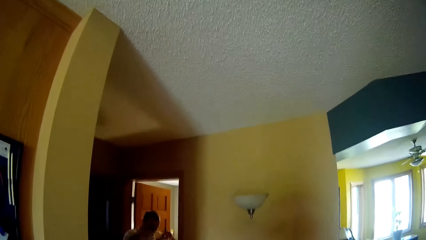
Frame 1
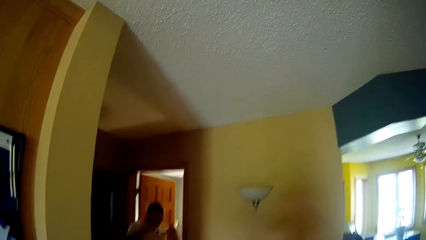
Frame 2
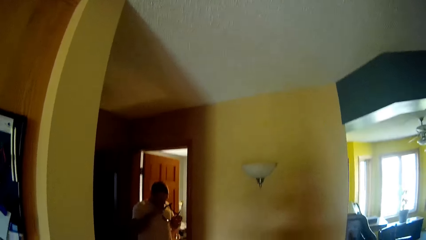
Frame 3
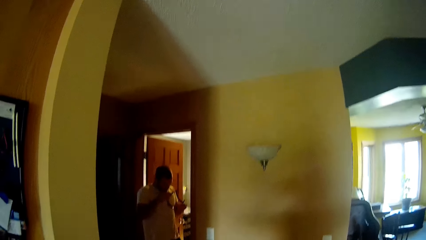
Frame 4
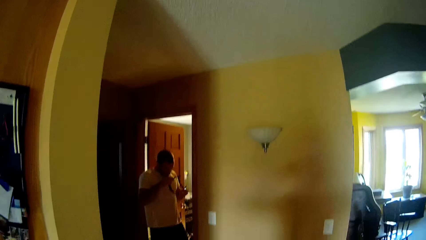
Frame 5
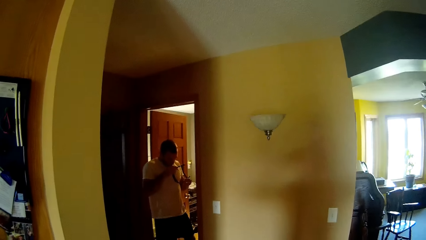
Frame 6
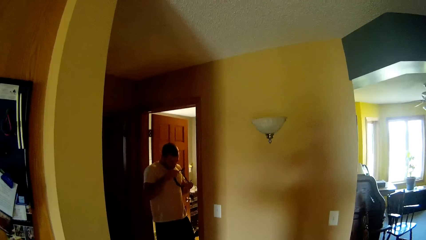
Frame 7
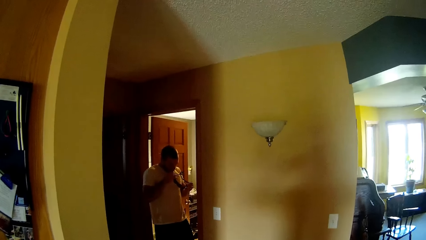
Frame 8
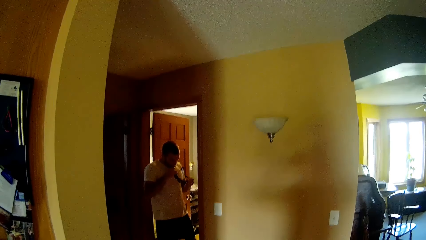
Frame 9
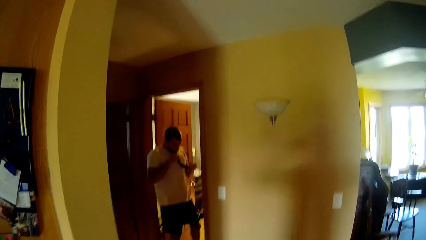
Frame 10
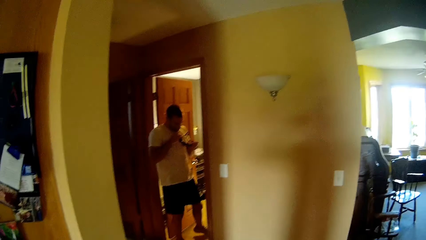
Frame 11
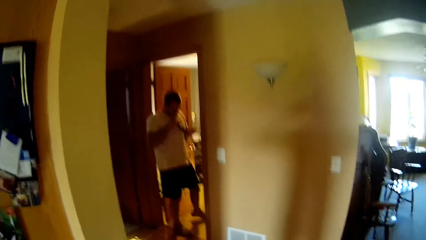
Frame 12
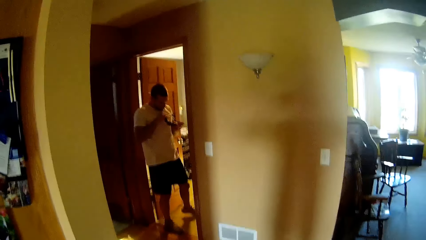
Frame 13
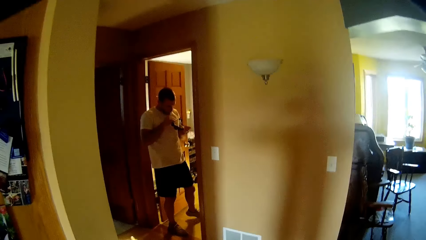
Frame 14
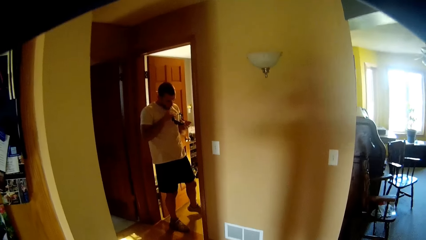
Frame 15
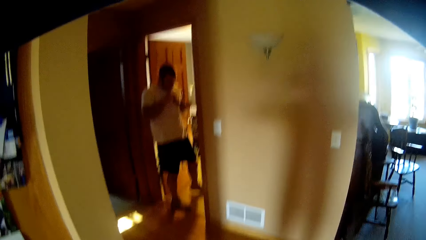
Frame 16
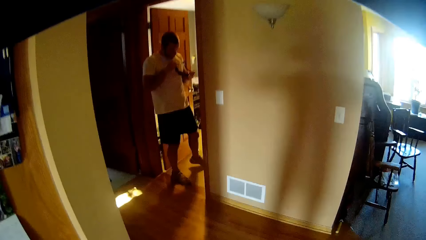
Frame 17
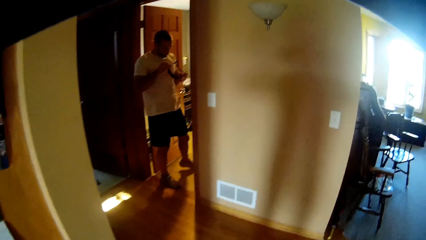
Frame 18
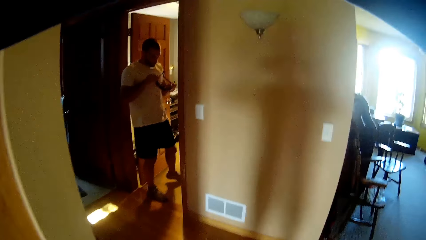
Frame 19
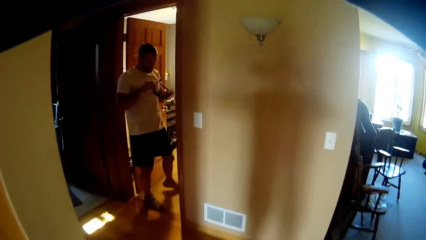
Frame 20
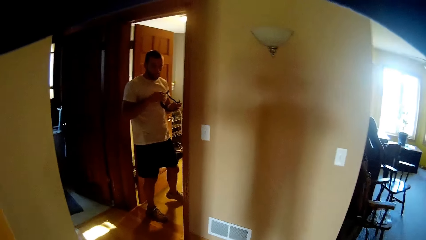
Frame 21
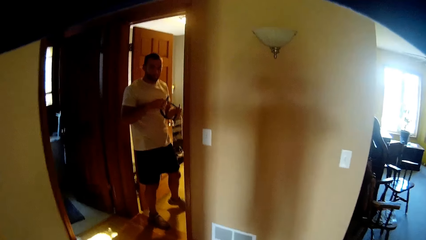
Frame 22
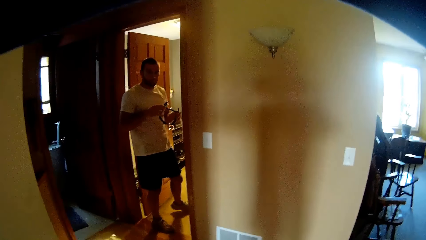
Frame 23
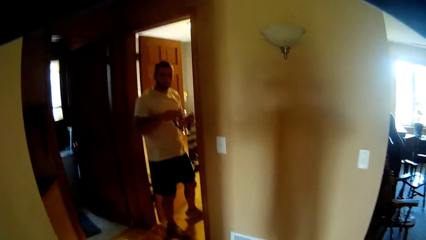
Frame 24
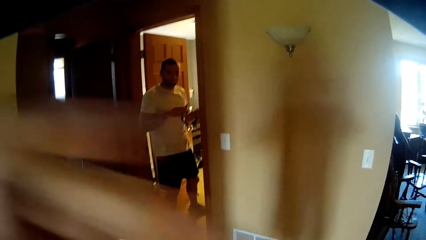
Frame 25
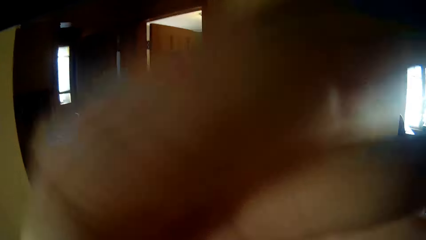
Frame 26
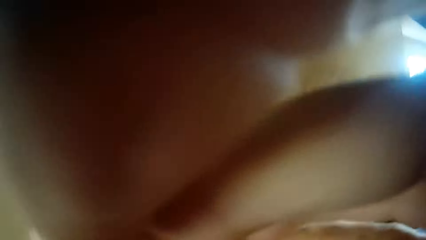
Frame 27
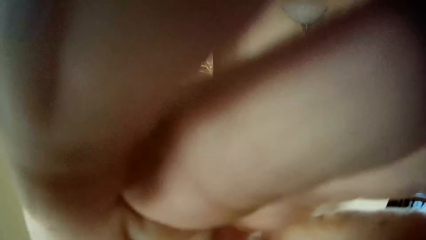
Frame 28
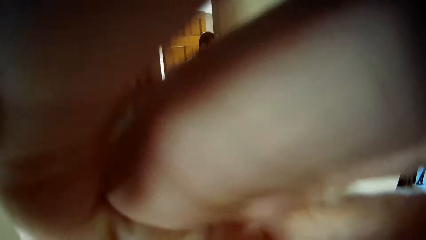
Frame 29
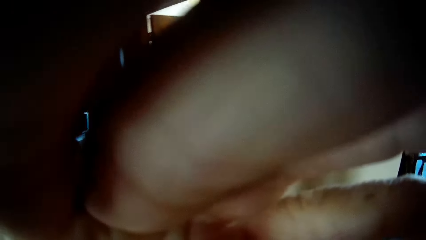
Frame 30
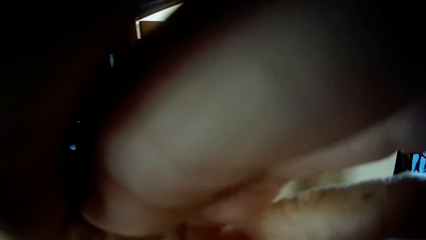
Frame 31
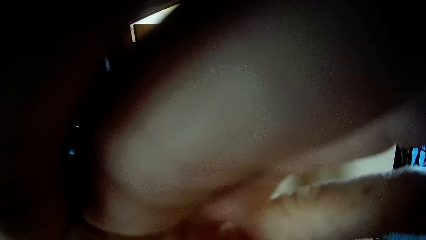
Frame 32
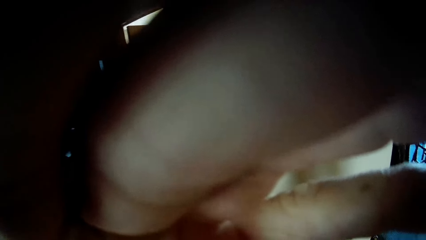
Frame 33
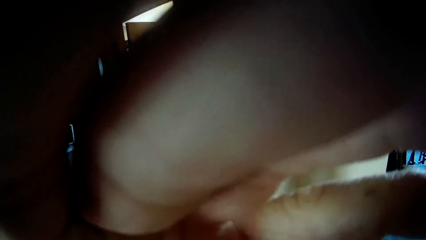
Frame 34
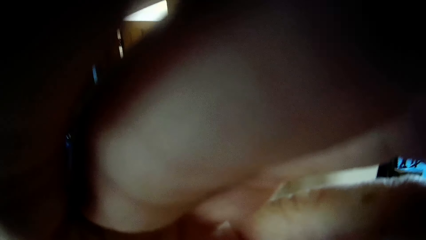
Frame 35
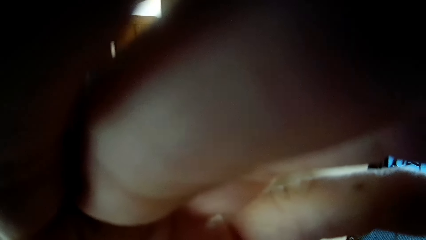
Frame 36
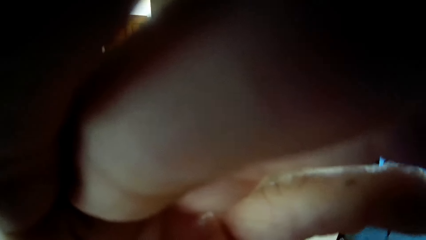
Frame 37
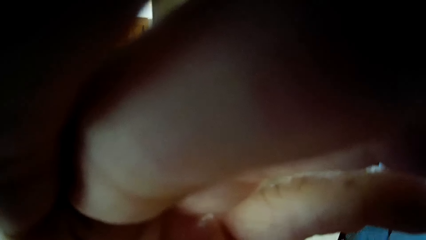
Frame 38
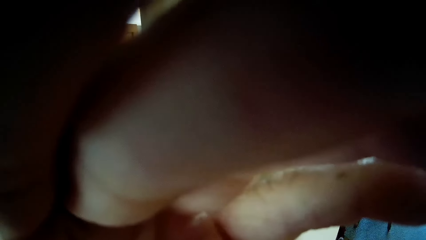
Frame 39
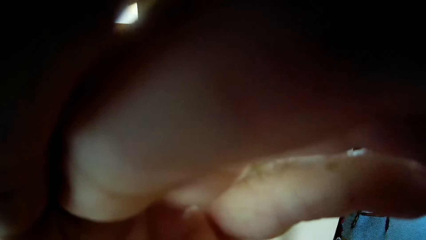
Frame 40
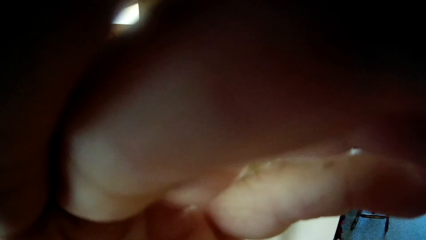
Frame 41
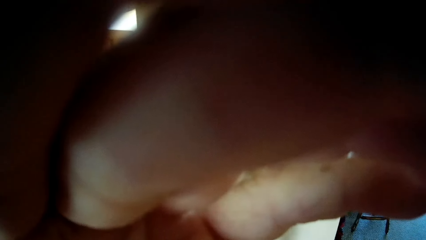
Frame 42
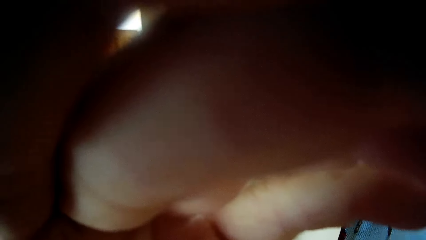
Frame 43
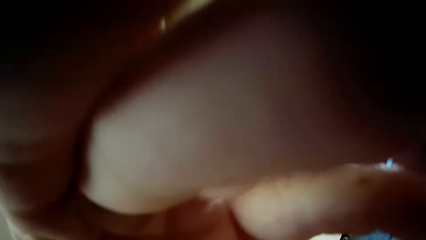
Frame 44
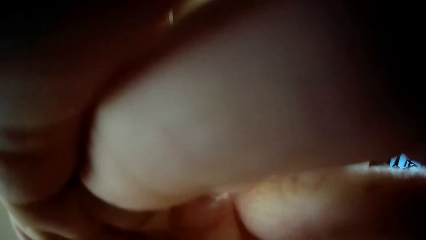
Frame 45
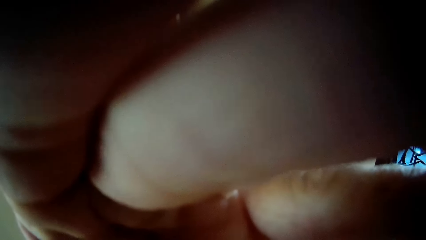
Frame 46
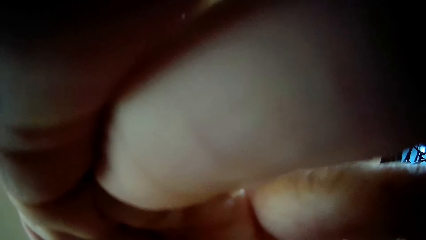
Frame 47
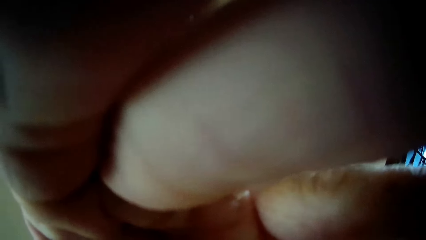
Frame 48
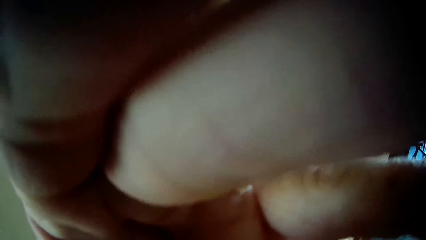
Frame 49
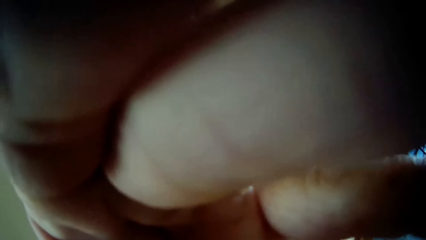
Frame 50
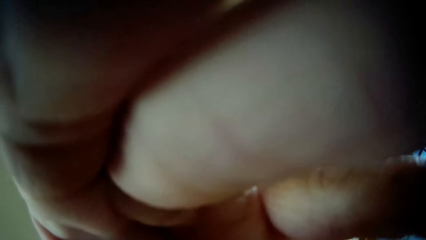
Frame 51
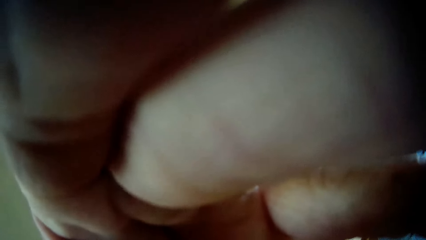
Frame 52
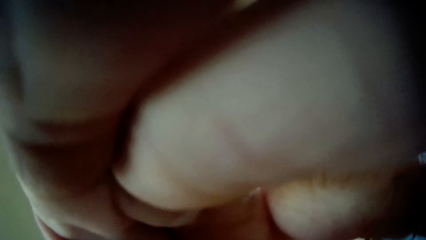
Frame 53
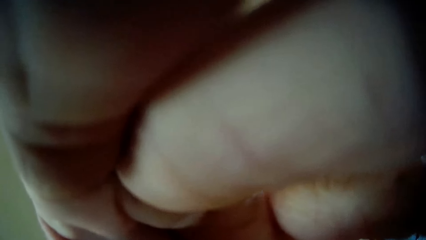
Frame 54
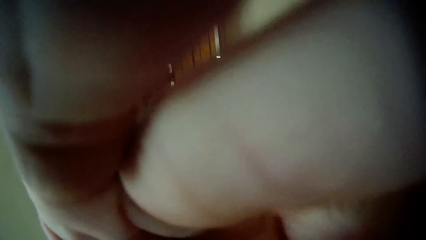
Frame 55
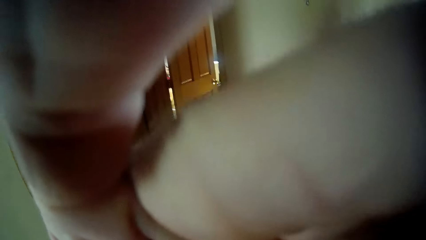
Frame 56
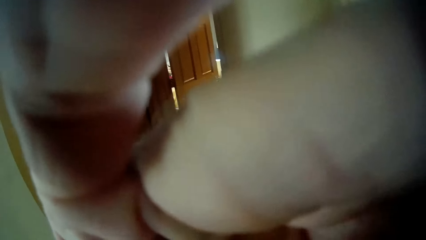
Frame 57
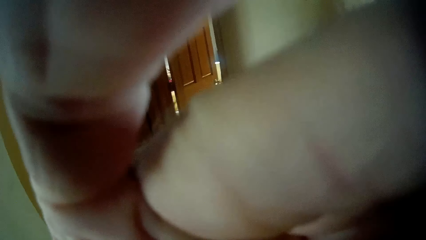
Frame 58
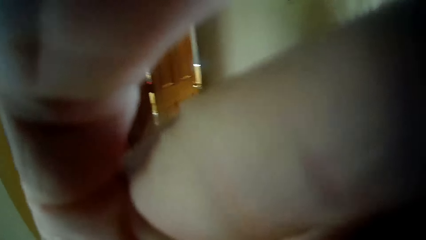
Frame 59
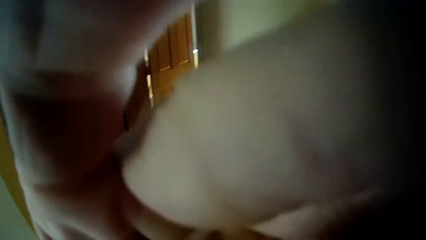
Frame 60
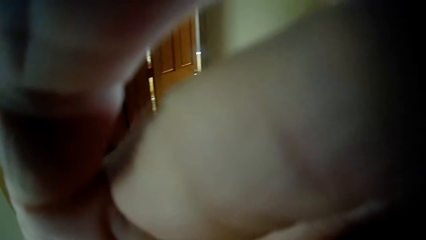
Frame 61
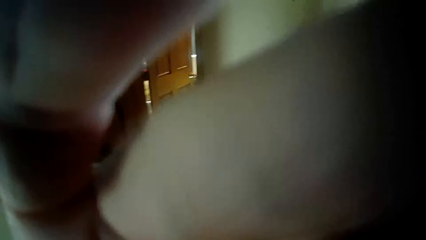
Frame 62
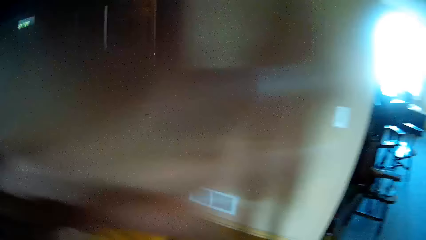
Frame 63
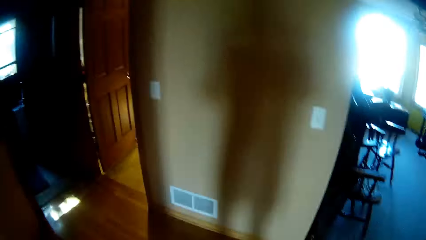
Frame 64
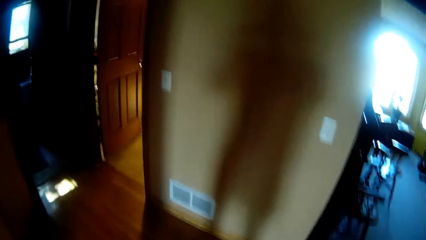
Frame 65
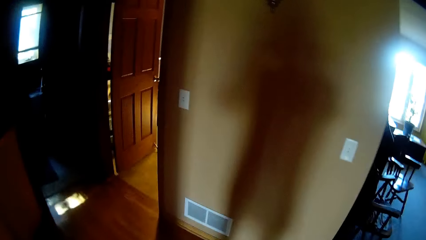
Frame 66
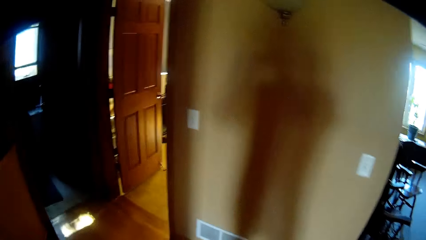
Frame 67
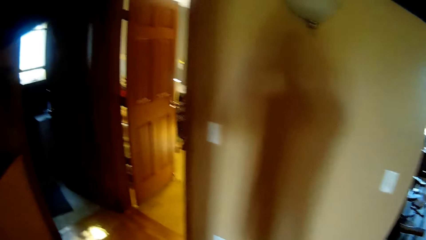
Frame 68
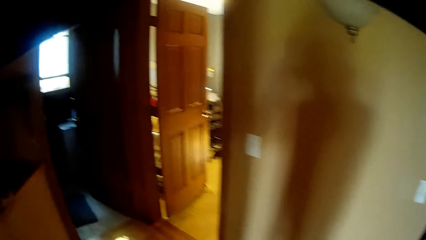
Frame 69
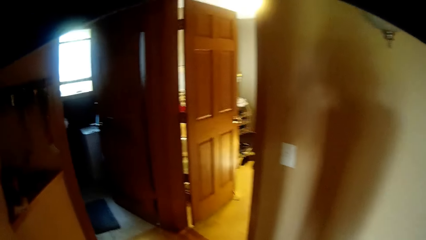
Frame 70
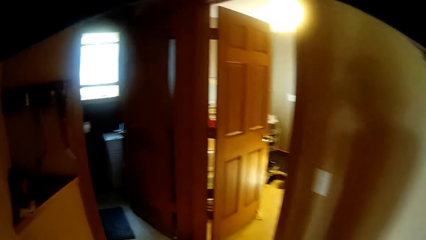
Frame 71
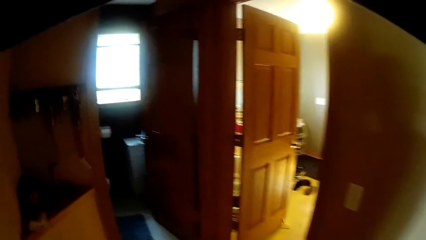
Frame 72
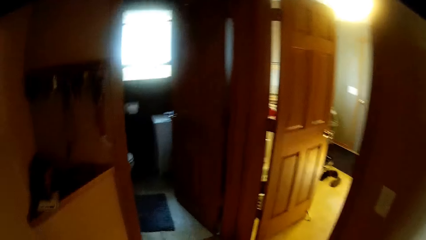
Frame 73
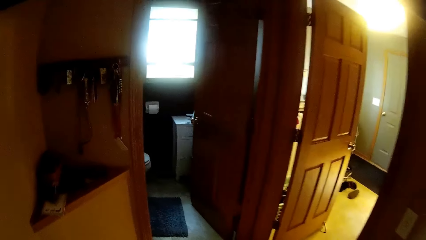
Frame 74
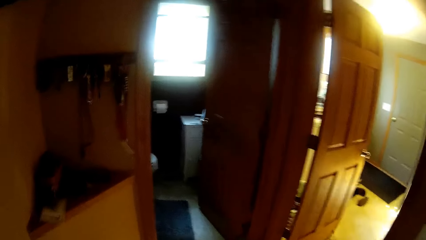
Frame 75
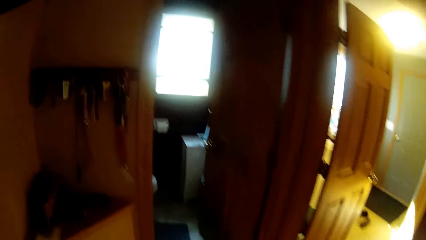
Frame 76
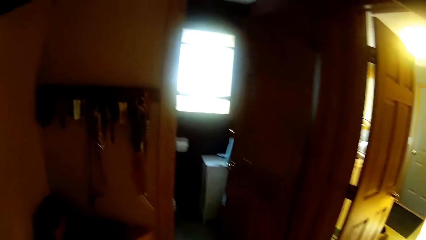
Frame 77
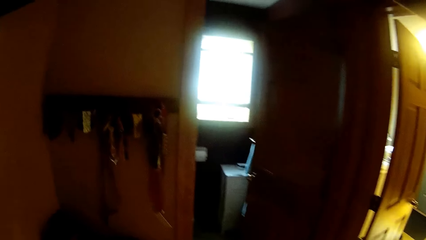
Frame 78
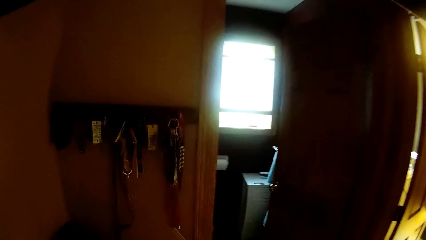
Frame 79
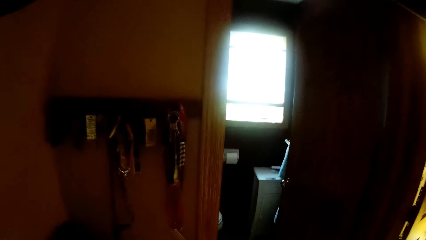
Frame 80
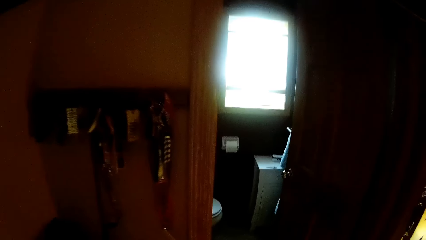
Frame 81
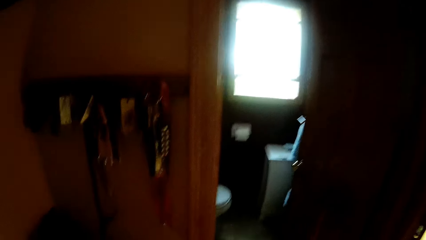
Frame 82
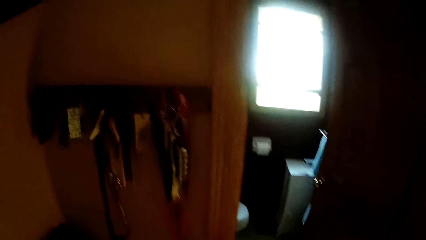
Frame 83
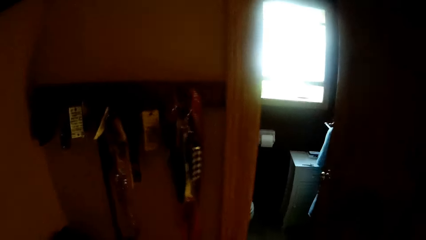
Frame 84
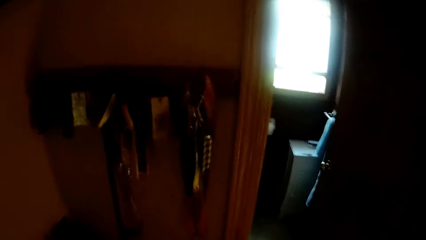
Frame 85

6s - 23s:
A man stands on the floor. The camera wearer adjusts the camera. They touch their camera. They walk on the floor.
